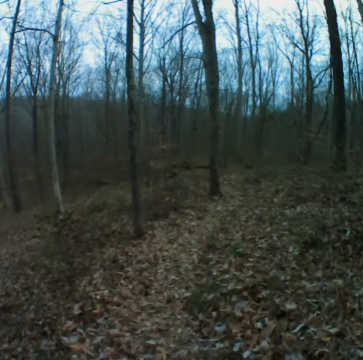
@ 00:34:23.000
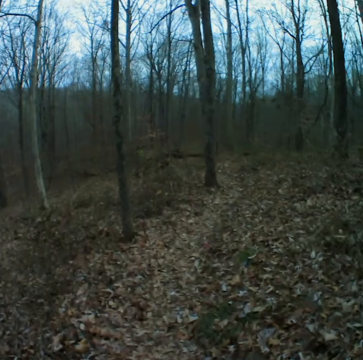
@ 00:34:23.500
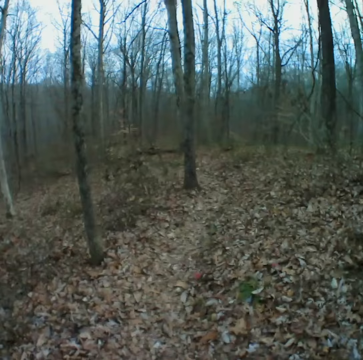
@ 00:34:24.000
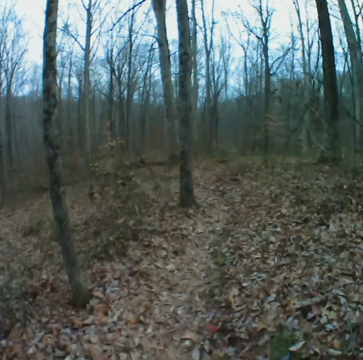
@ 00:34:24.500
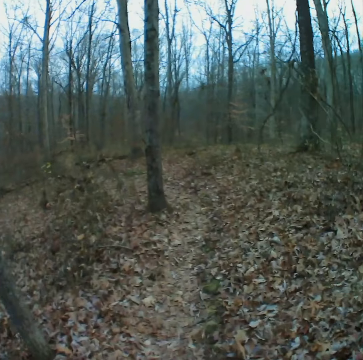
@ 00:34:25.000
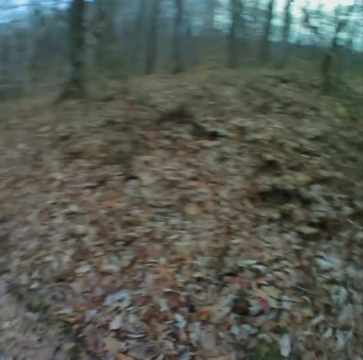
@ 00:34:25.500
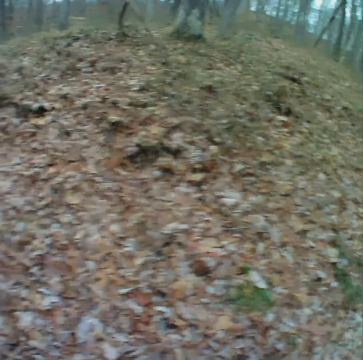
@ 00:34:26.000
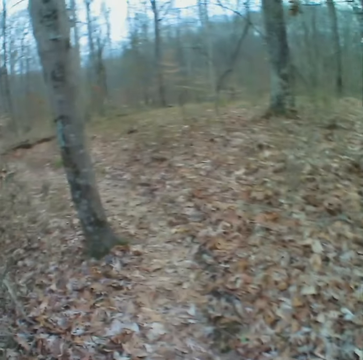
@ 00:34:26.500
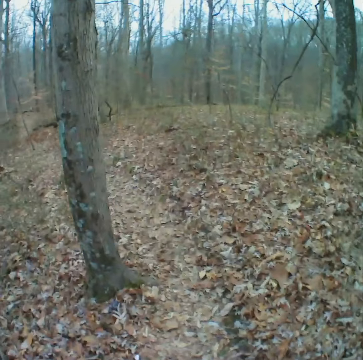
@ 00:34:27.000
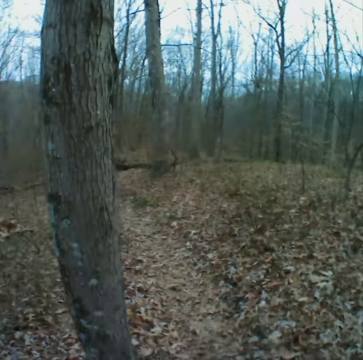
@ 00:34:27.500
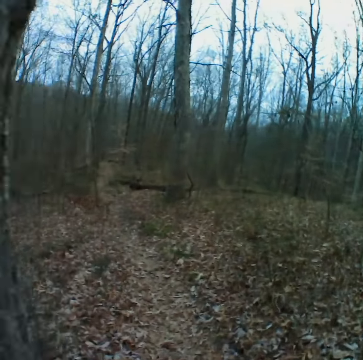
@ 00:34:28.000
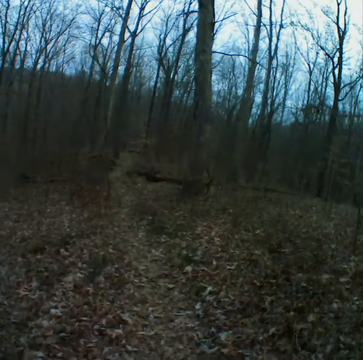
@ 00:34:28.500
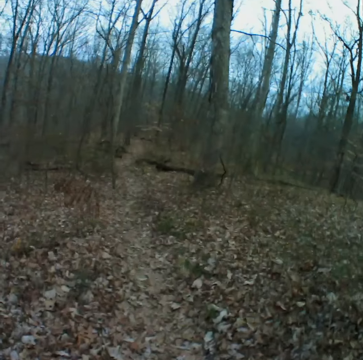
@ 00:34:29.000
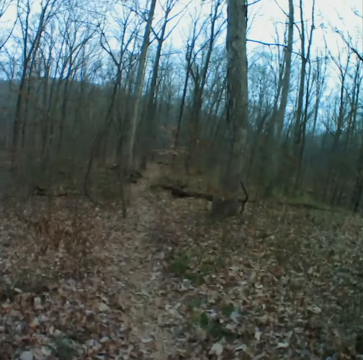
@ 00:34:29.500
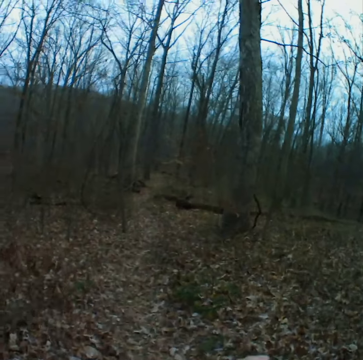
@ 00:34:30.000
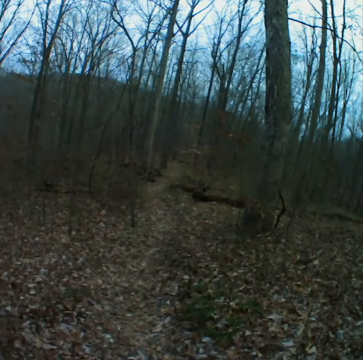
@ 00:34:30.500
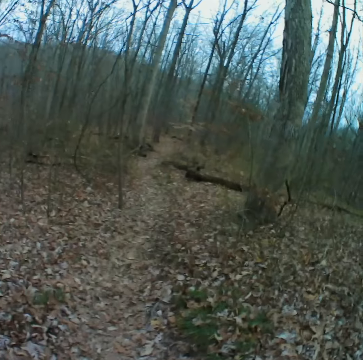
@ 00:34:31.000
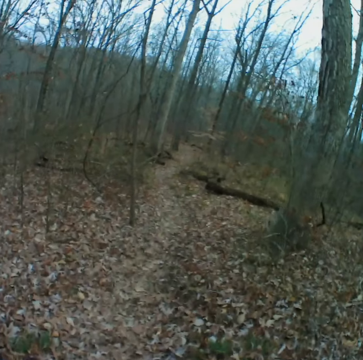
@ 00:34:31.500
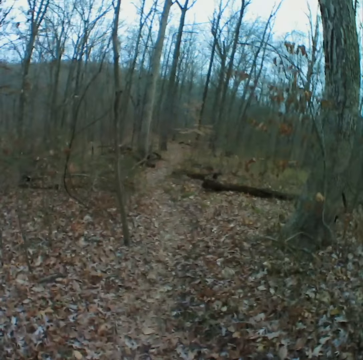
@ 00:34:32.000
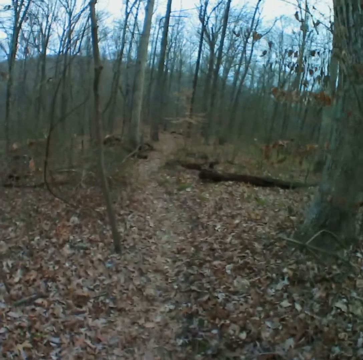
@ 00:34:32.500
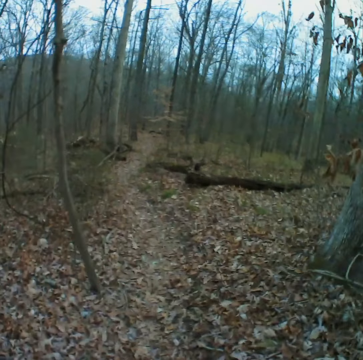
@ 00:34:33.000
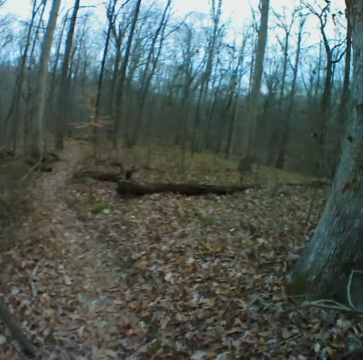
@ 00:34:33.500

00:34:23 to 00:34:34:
The camera wearer looks around the forest. They walk on the road in the forest.

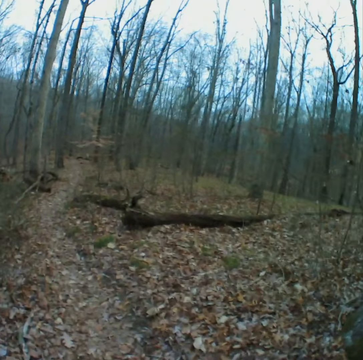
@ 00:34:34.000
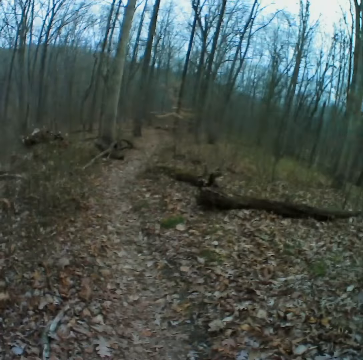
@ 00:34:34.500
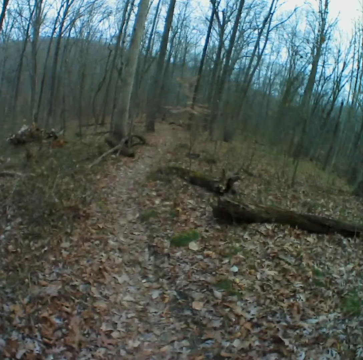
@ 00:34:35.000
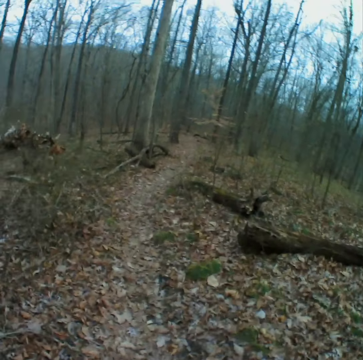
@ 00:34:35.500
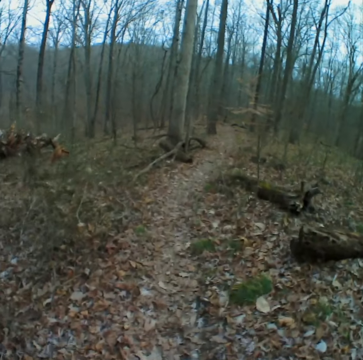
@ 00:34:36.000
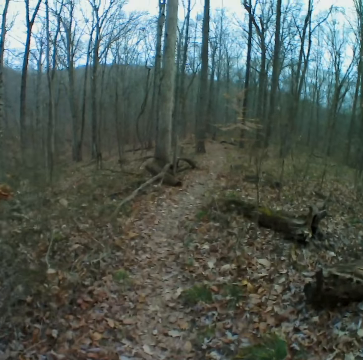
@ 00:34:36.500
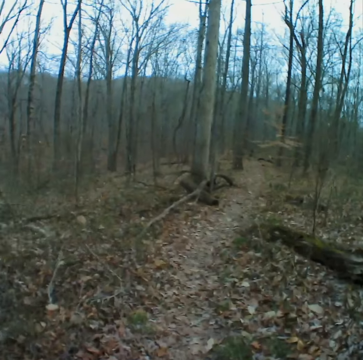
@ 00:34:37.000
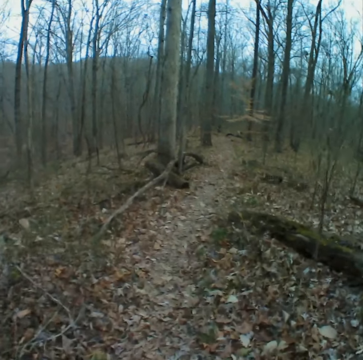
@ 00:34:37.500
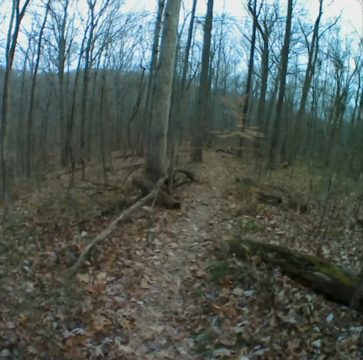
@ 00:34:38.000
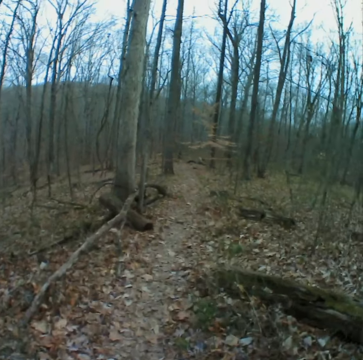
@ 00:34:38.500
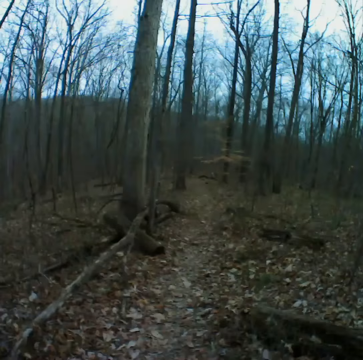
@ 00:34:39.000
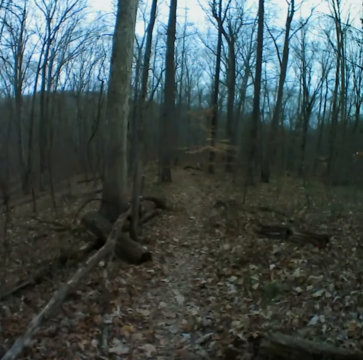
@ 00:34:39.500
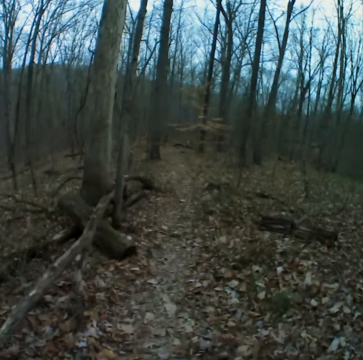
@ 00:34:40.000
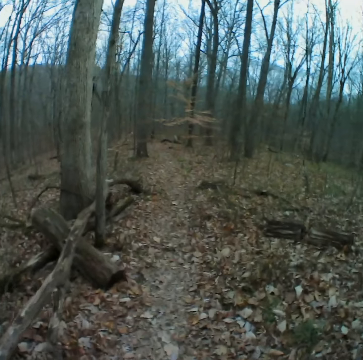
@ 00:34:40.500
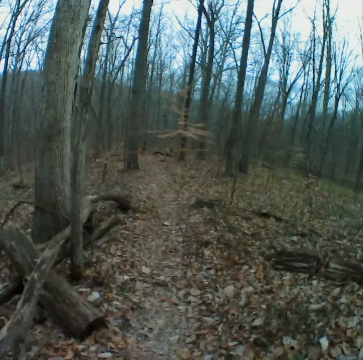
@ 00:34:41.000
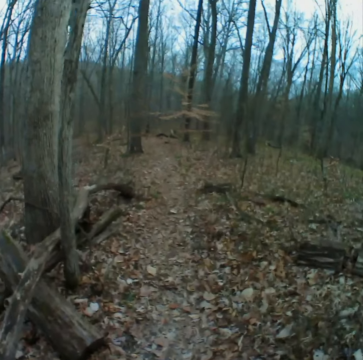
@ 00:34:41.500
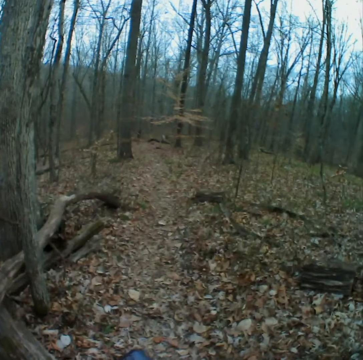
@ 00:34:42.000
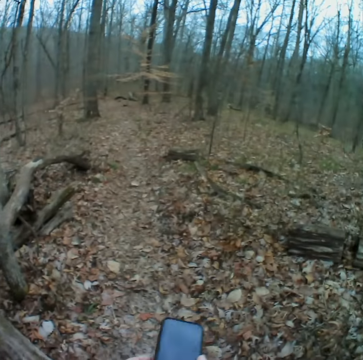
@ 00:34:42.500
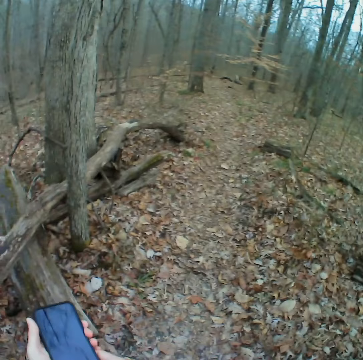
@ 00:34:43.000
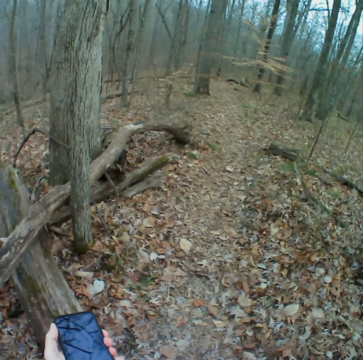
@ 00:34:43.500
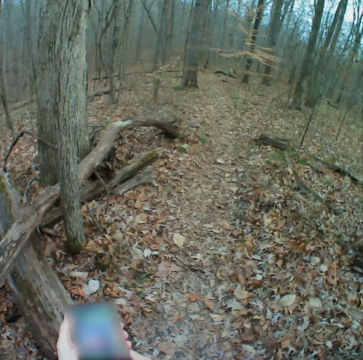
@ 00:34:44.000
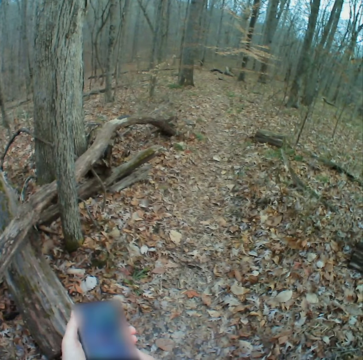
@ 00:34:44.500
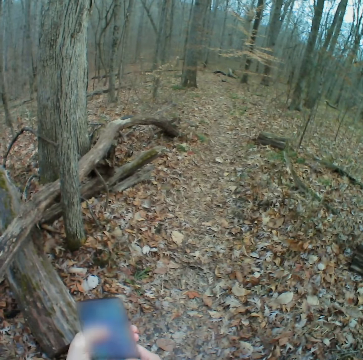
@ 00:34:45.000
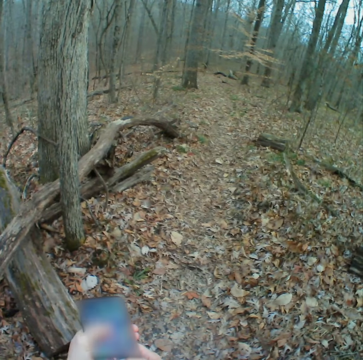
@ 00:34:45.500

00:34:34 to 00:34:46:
The camera wearer holds the phone. They press the phone.

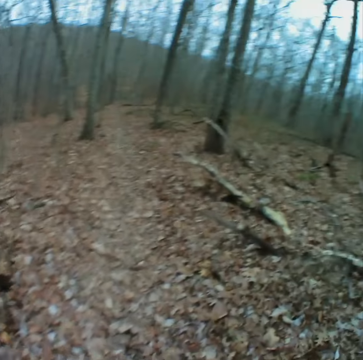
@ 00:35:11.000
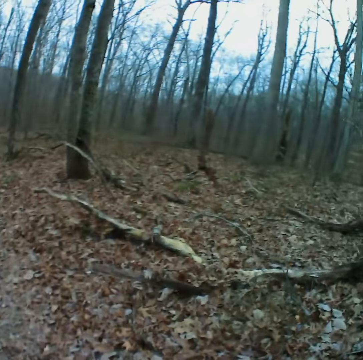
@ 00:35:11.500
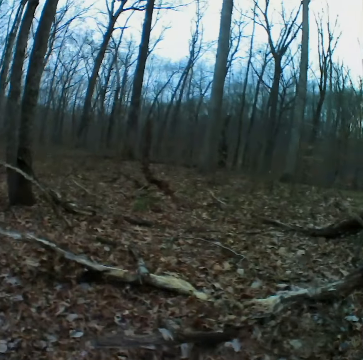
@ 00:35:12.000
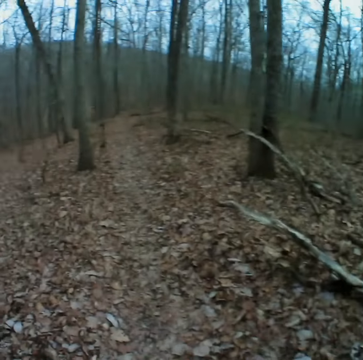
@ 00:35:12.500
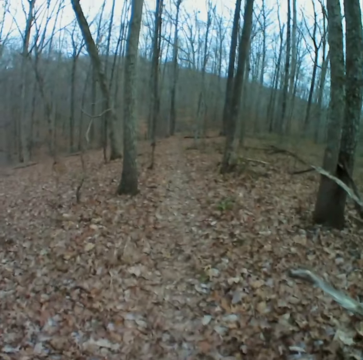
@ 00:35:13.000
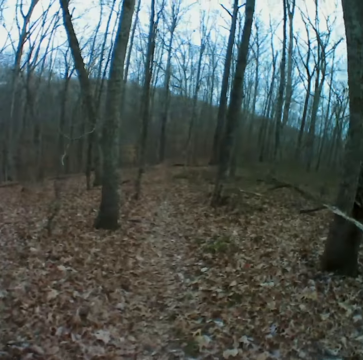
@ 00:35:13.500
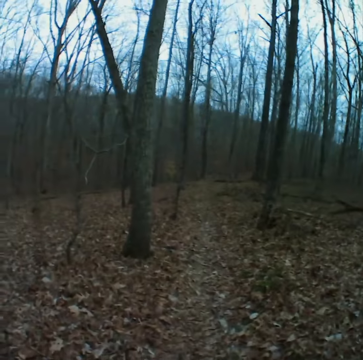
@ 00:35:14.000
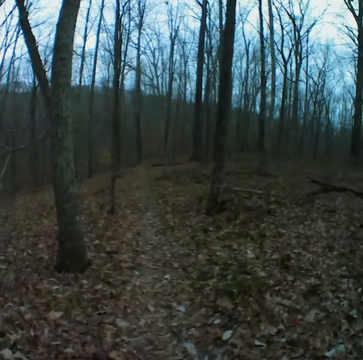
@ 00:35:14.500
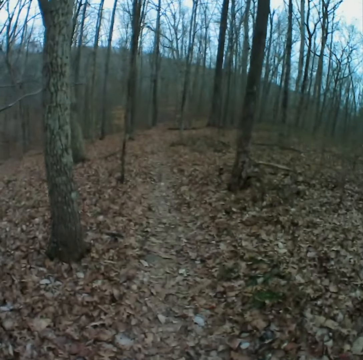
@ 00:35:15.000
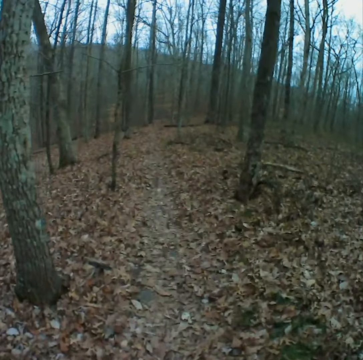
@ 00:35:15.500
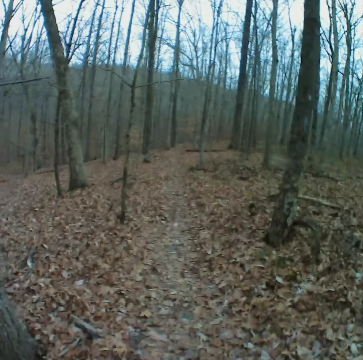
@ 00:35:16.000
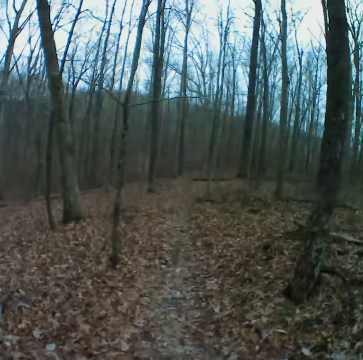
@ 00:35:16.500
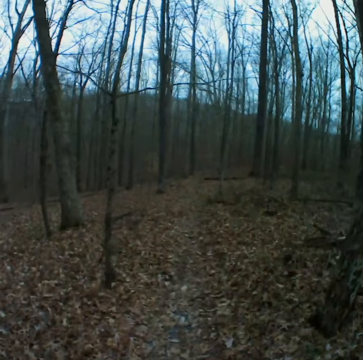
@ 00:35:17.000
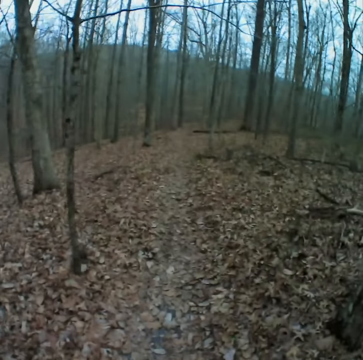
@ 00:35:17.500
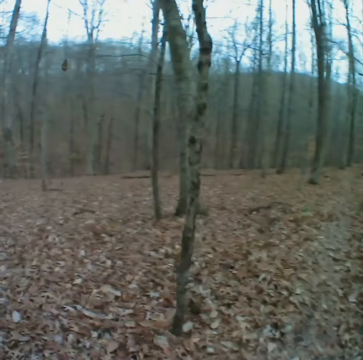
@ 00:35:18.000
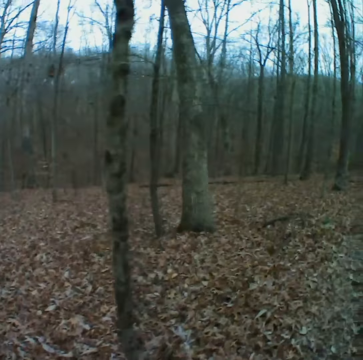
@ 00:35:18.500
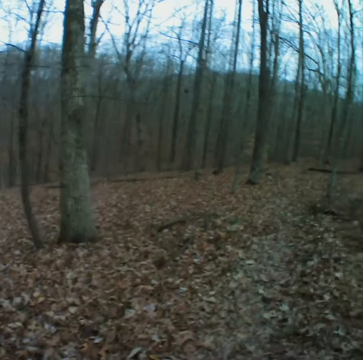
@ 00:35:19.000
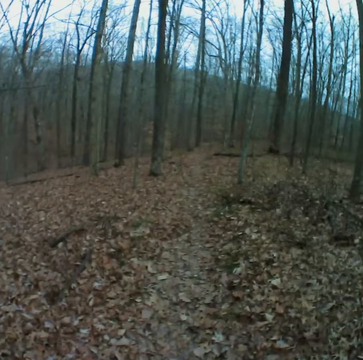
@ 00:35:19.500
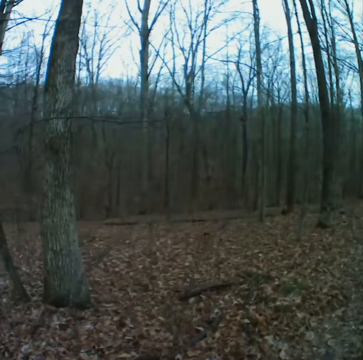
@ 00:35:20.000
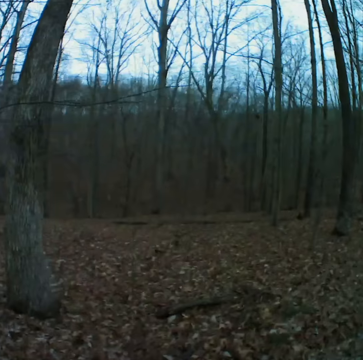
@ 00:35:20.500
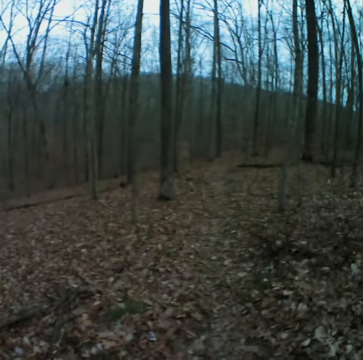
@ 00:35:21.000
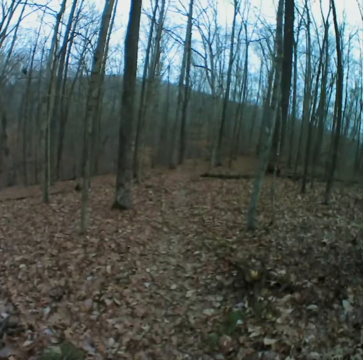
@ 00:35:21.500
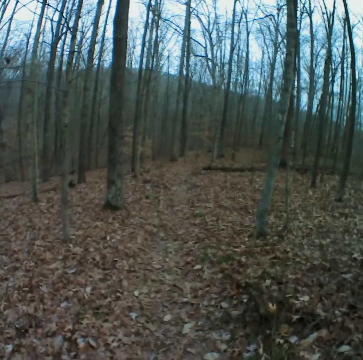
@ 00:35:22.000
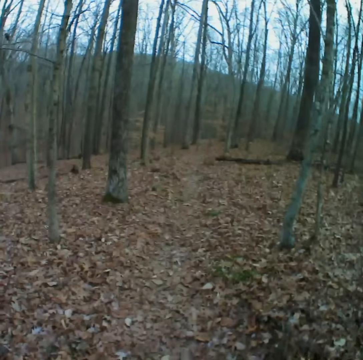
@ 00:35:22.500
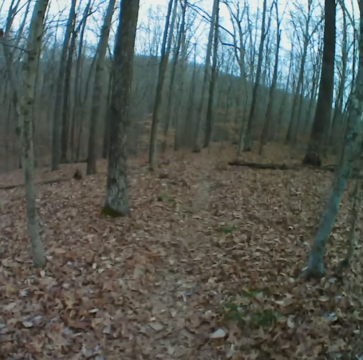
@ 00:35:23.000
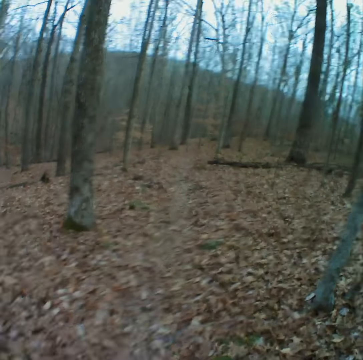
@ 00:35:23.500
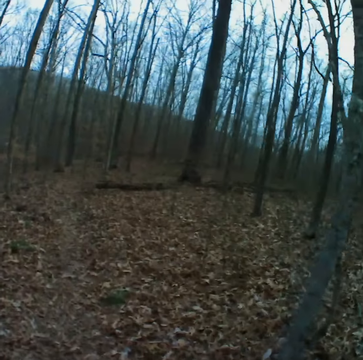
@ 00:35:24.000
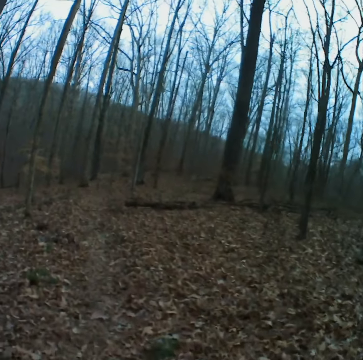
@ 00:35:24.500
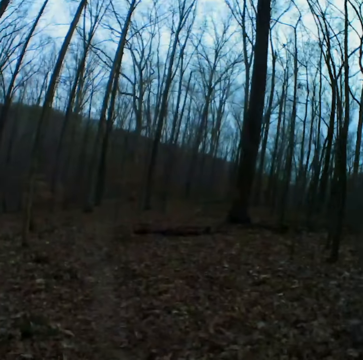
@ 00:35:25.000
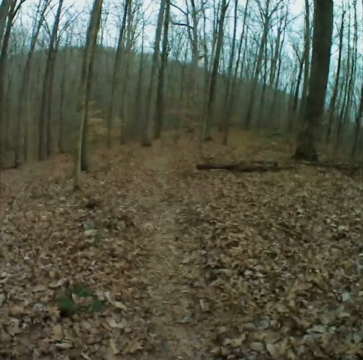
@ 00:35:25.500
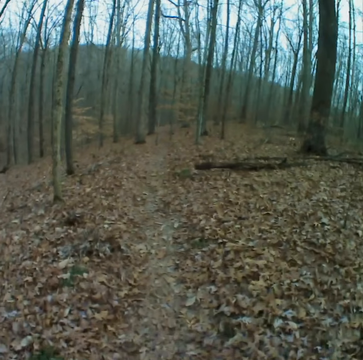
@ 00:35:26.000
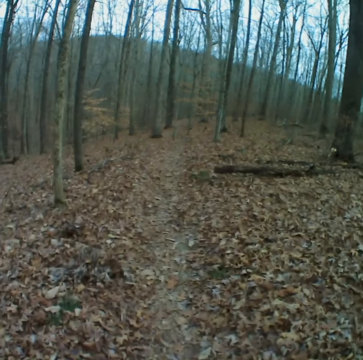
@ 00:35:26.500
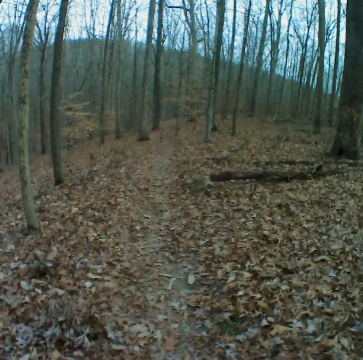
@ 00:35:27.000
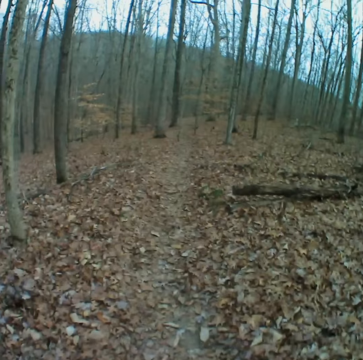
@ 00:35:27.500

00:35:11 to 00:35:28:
The camera wearer looks around the forest.
